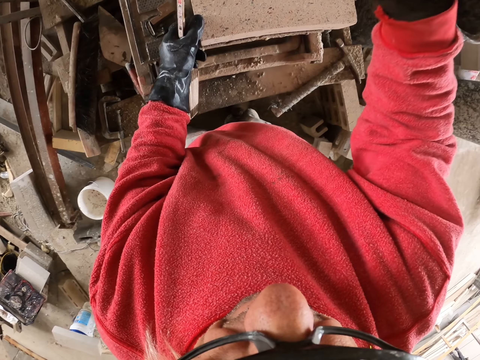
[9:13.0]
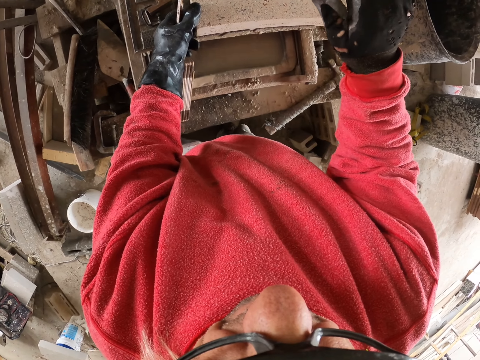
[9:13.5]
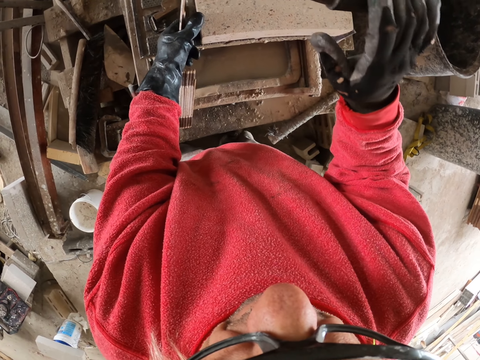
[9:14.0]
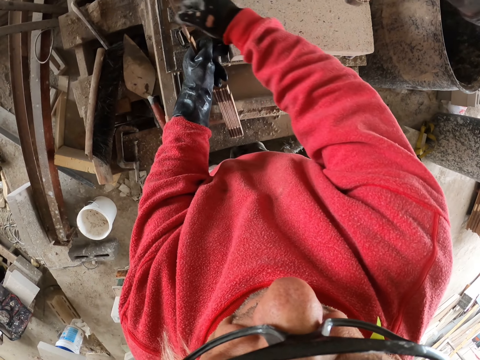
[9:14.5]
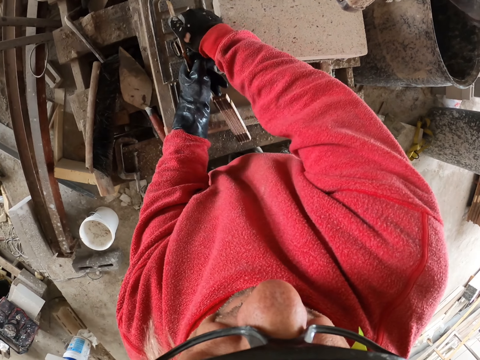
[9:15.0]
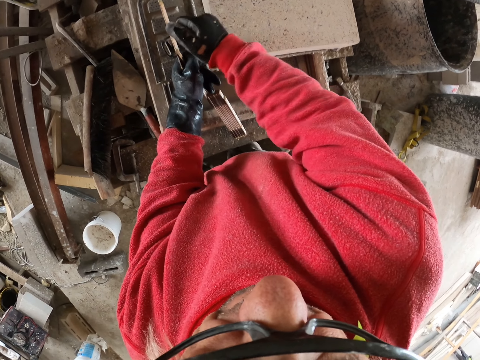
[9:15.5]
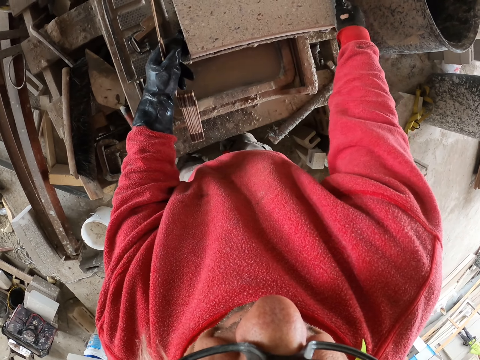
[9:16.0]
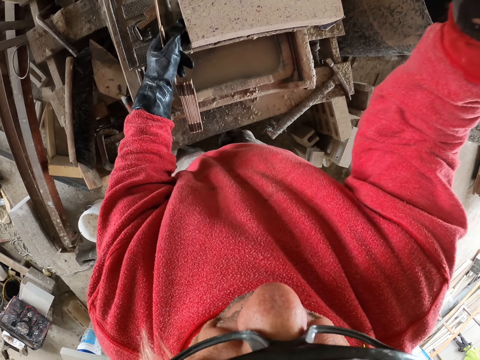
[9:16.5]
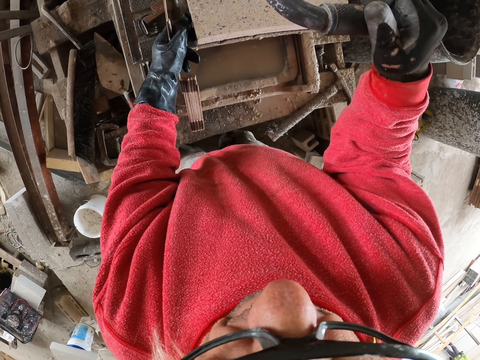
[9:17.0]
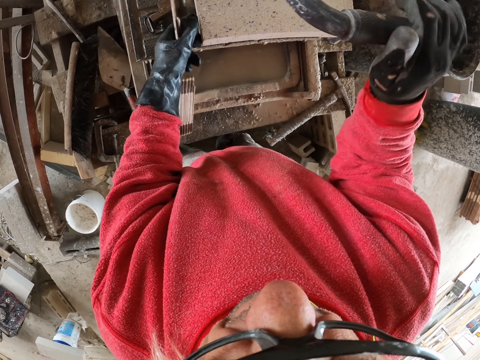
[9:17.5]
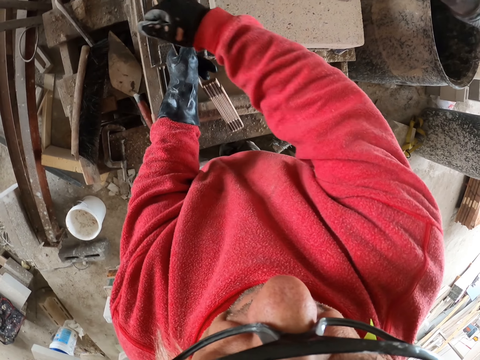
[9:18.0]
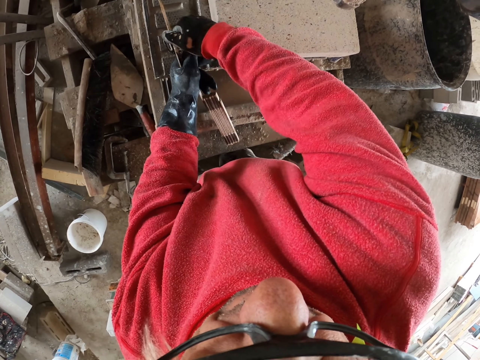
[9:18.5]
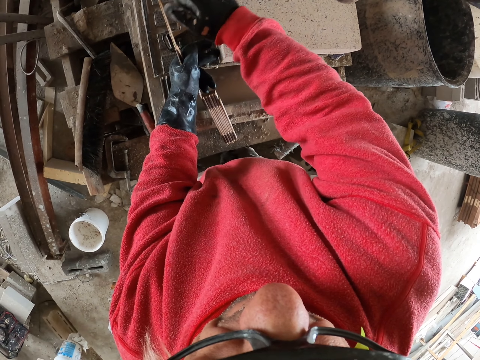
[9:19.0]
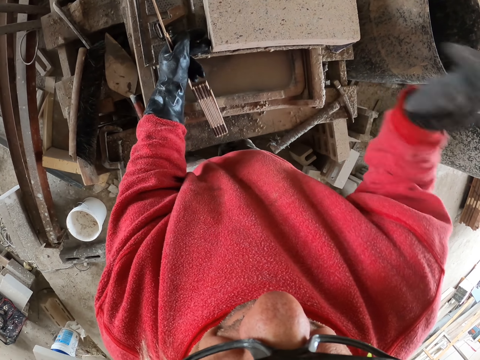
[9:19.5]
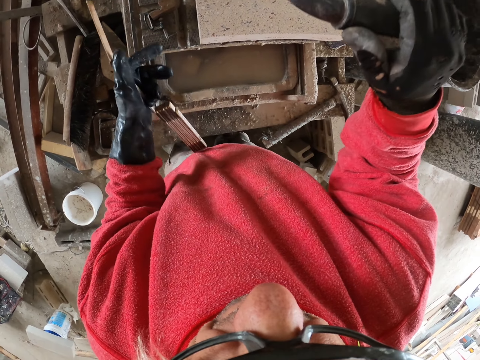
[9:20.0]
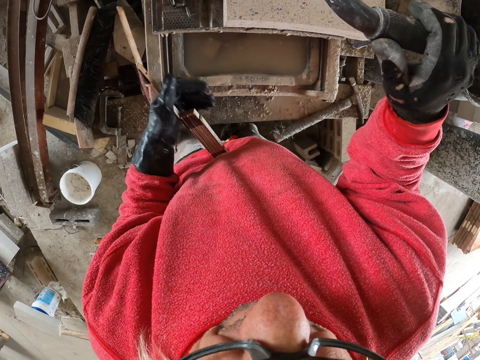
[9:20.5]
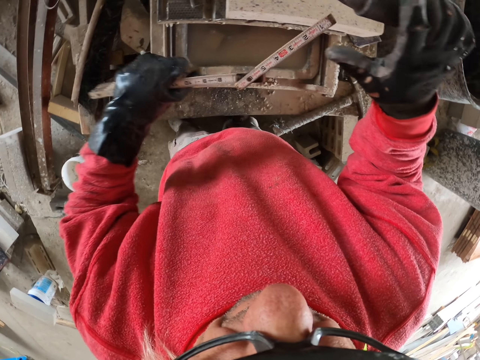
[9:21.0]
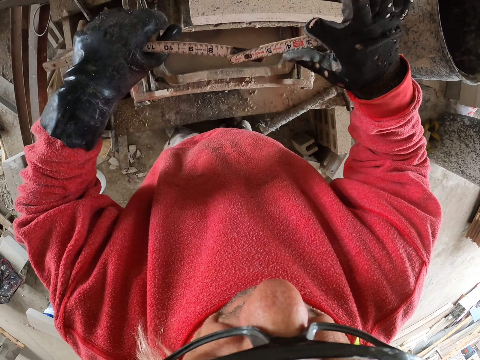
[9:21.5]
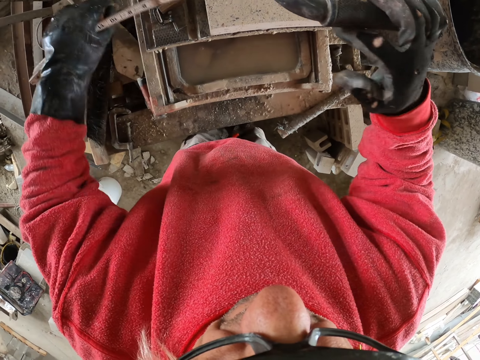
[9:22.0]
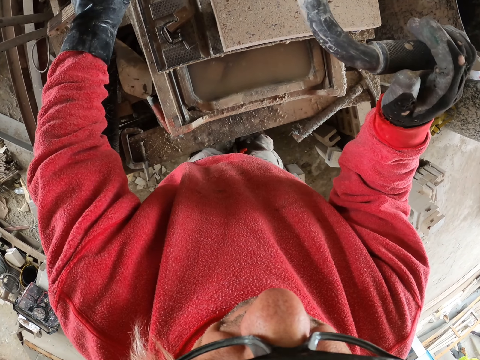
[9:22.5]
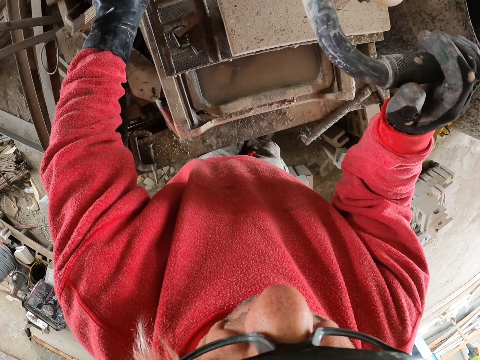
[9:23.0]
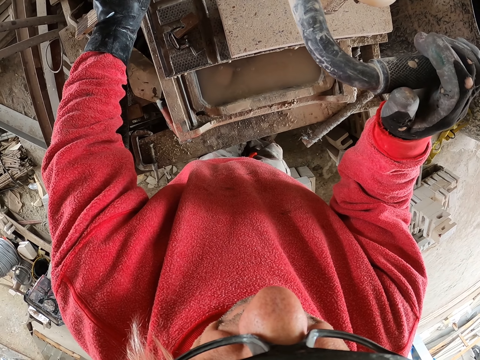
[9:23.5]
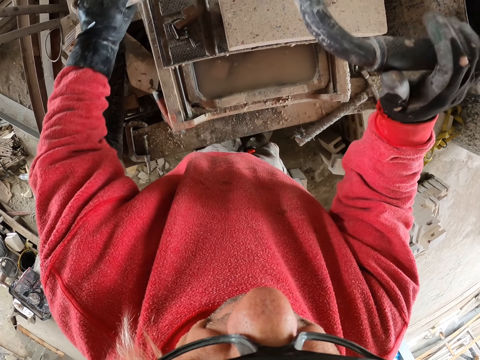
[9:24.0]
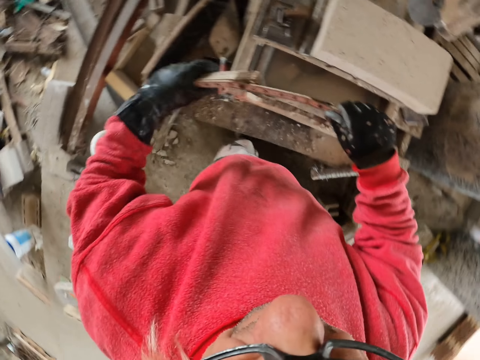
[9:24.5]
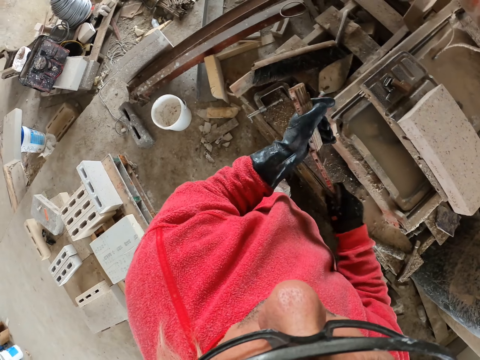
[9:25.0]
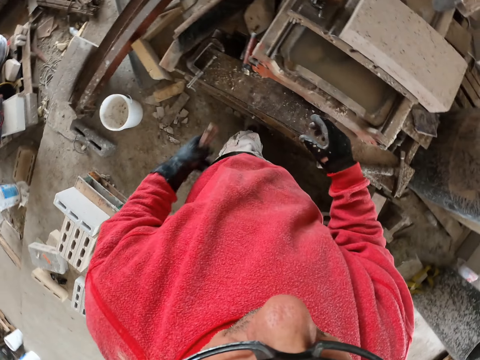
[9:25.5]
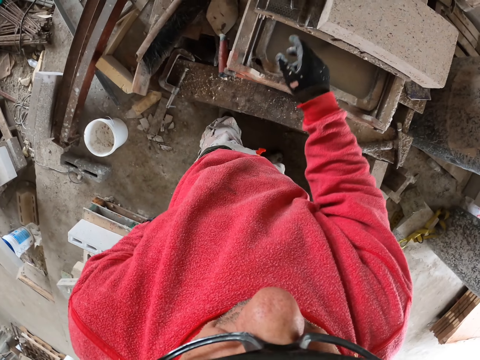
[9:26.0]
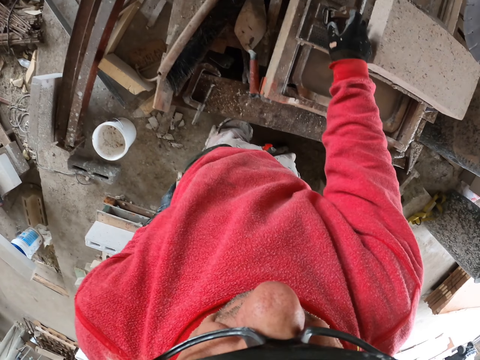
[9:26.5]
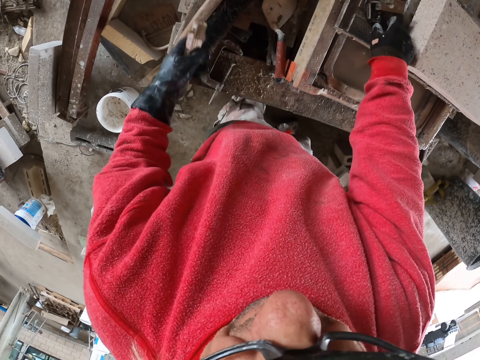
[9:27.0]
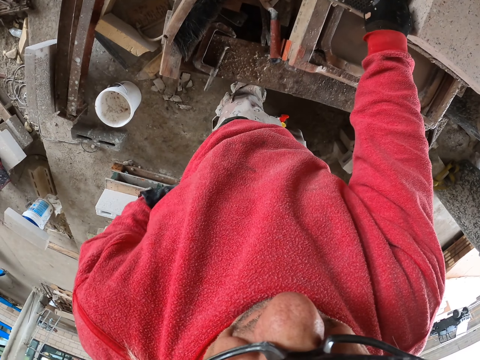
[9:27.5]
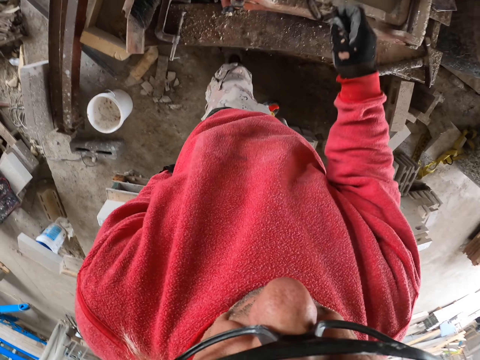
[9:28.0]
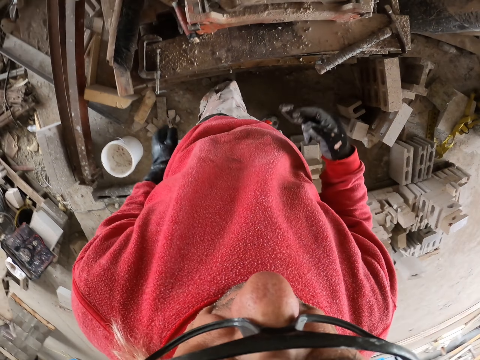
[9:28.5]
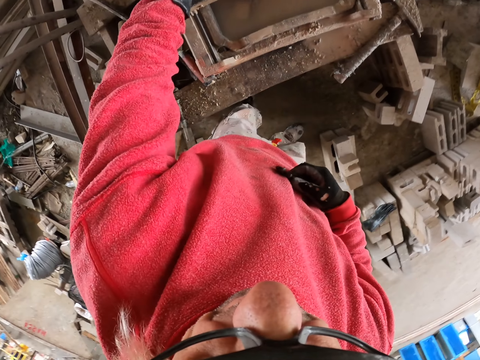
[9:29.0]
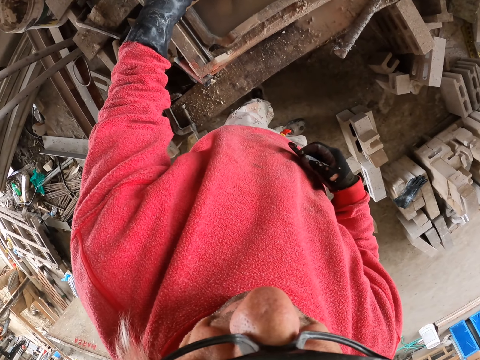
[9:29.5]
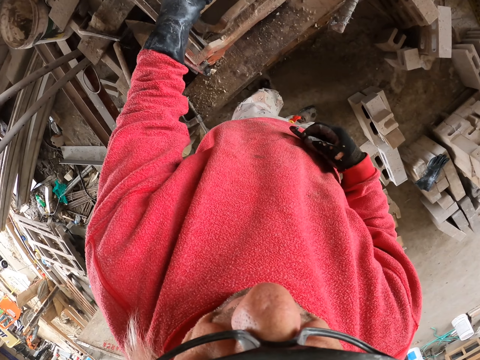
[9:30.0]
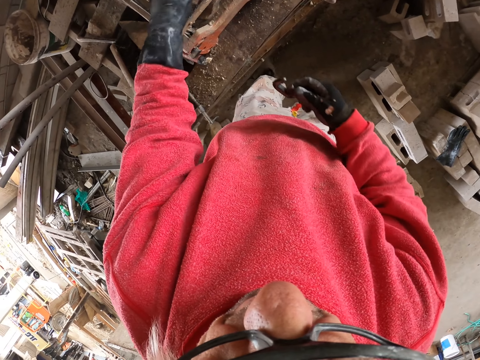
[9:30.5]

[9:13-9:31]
The camera wearer cuts a concrete brick. They pull the cutter, leave the cutter, and hit something with the right hand. They hold the ruler. They measure the concrete brick. They fold the foldable ruler. They put the foldable ruler in the pocket. They touch something. They pick up something.

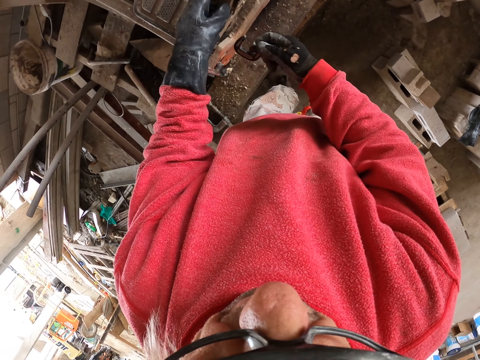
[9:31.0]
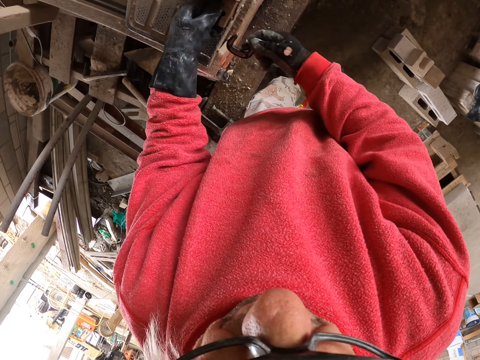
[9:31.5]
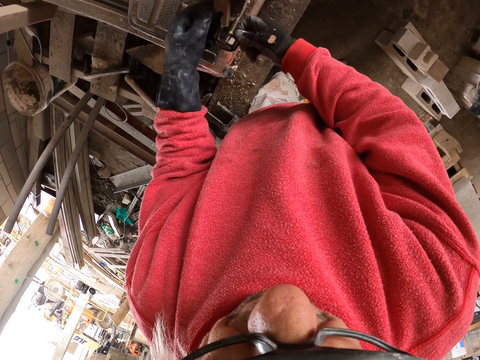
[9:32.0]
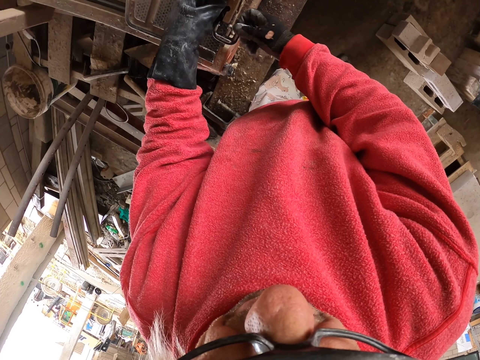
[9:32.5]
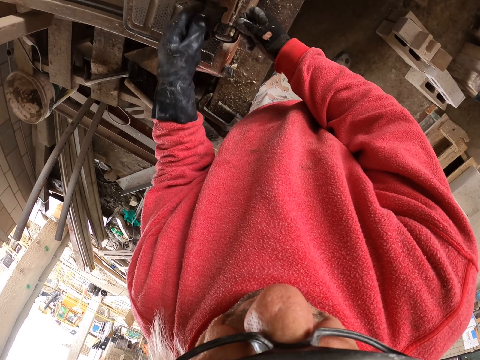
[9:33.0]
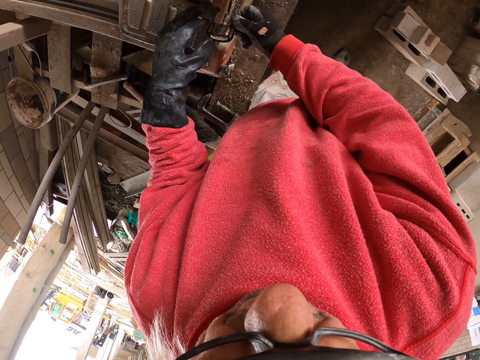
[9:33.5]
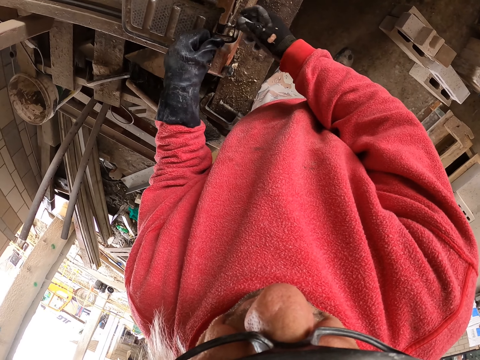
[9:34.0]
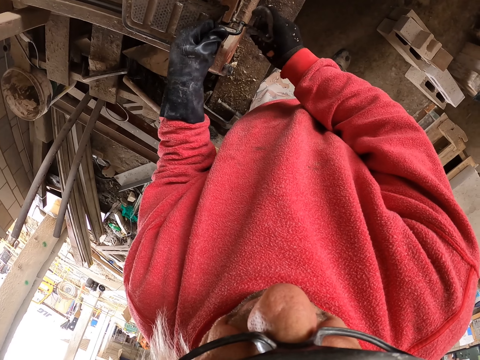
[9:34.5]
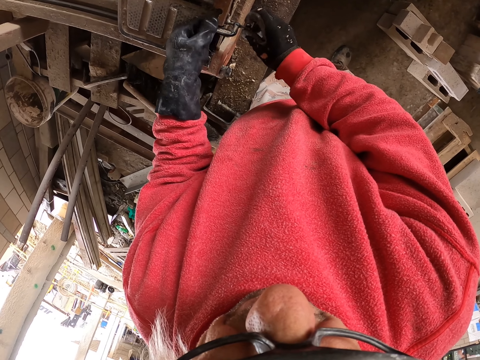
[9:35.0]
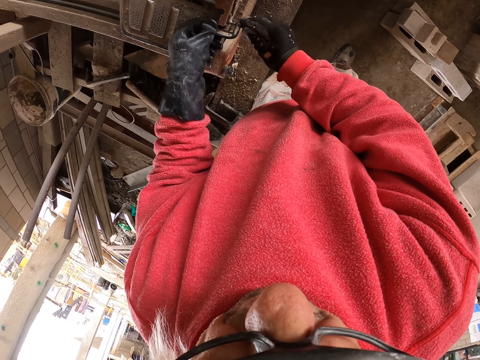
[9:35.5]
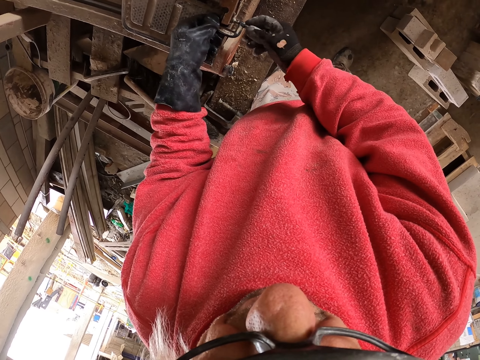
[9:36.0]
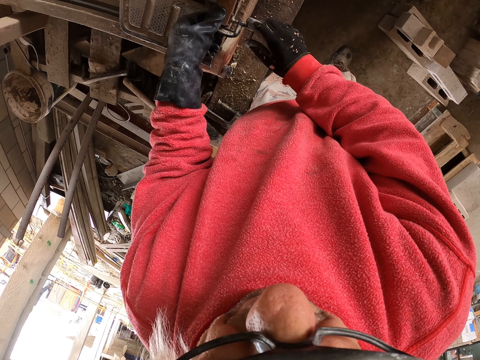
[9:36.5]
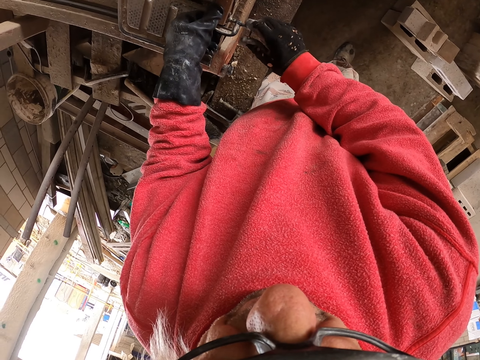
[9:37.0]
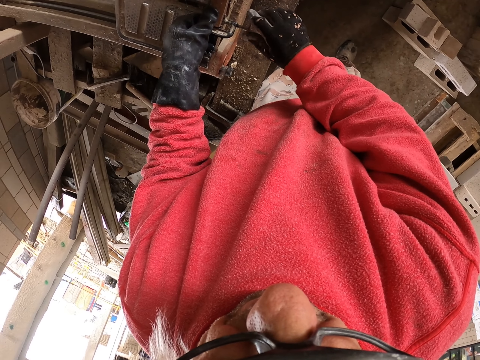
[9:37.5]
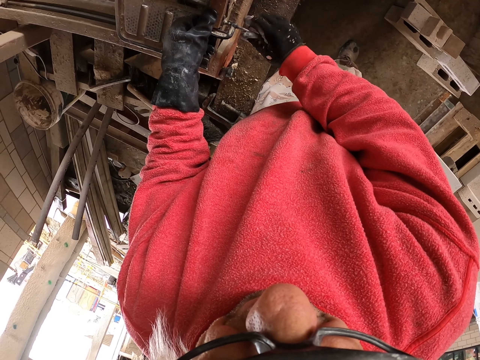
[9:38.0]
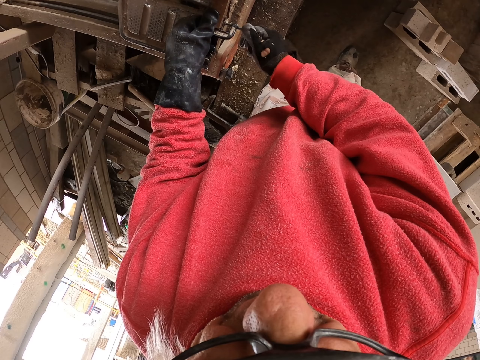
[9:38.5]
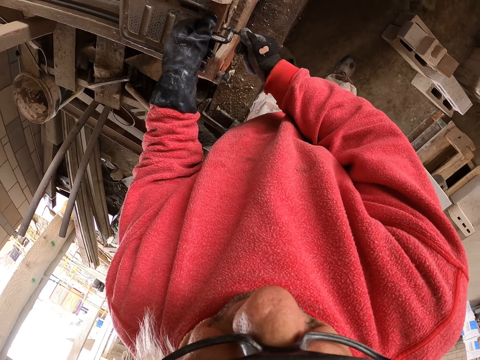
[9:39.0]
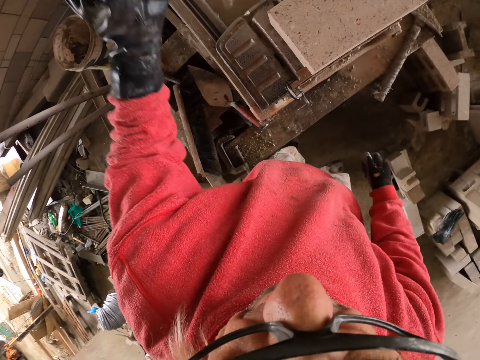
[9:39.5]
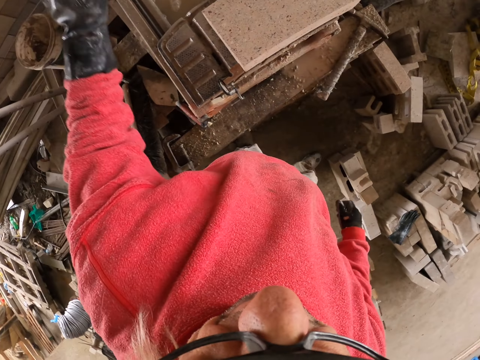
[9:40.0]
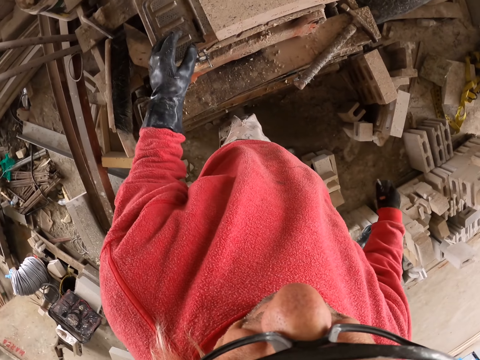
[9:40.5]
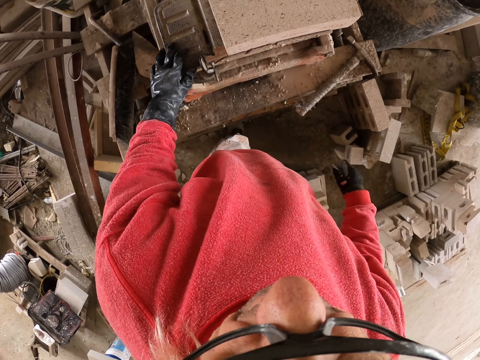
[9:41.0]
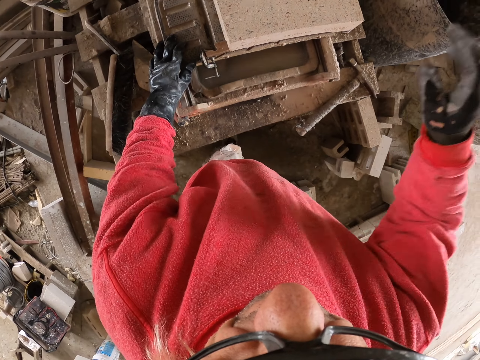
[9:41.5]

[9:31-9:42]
The camera wearer fixes the brick cutter.
